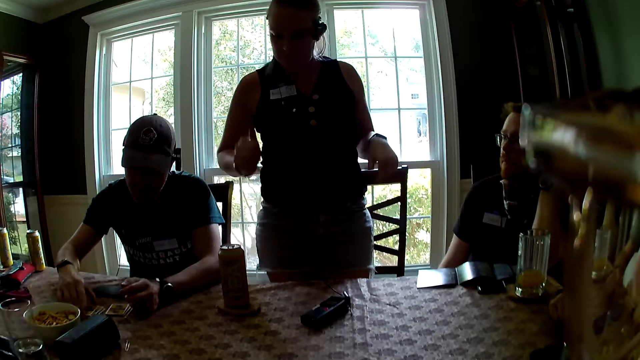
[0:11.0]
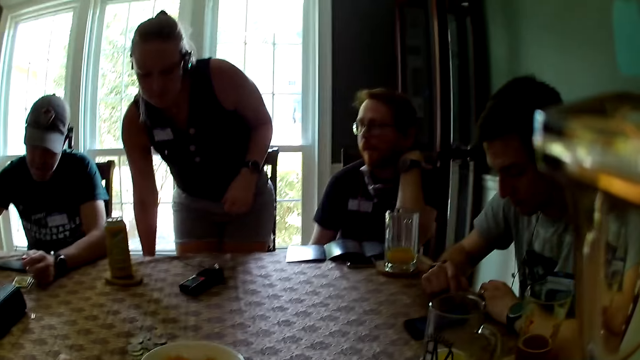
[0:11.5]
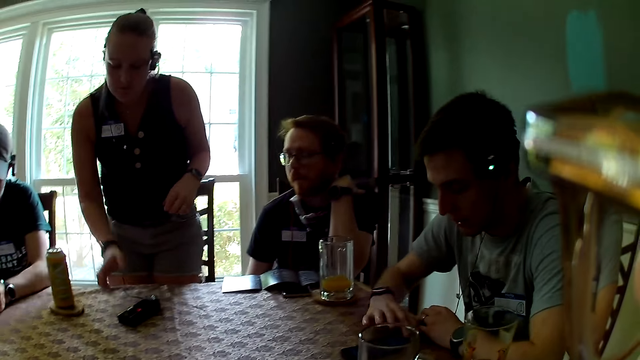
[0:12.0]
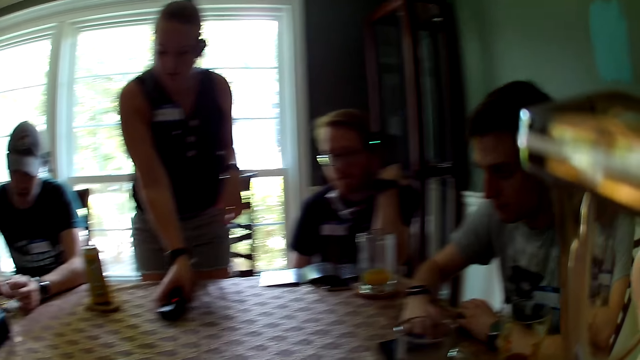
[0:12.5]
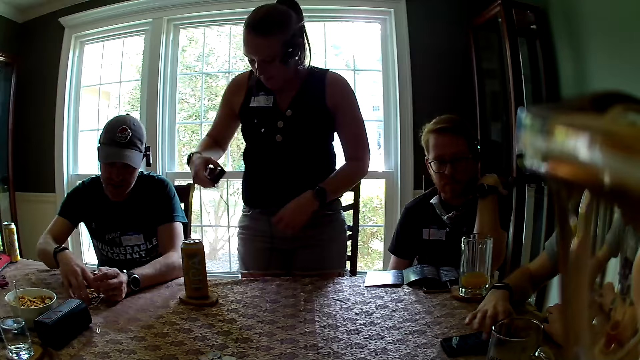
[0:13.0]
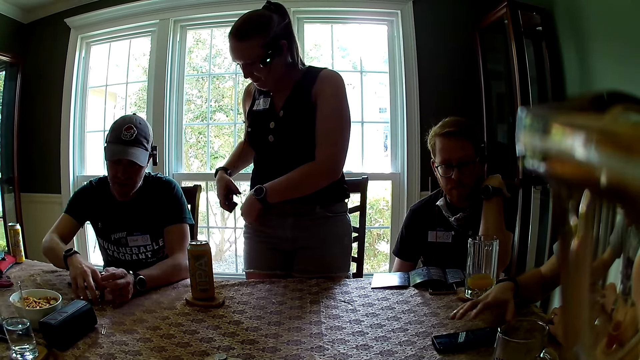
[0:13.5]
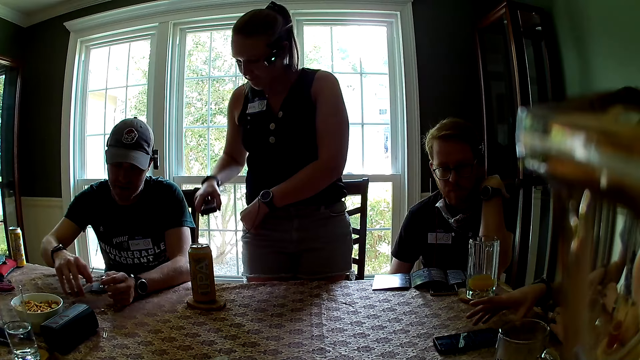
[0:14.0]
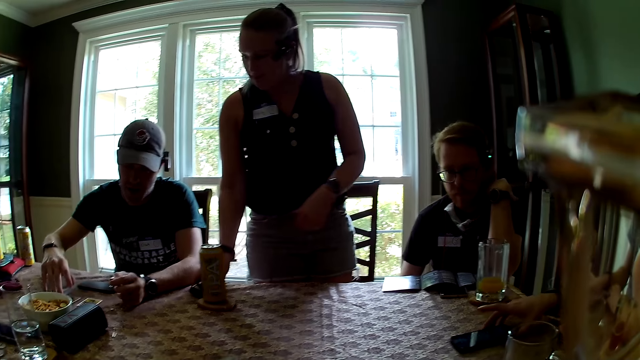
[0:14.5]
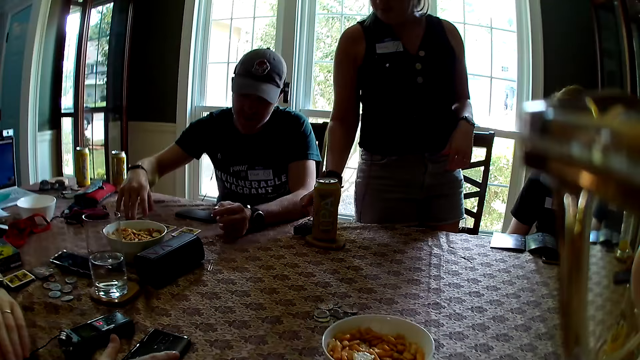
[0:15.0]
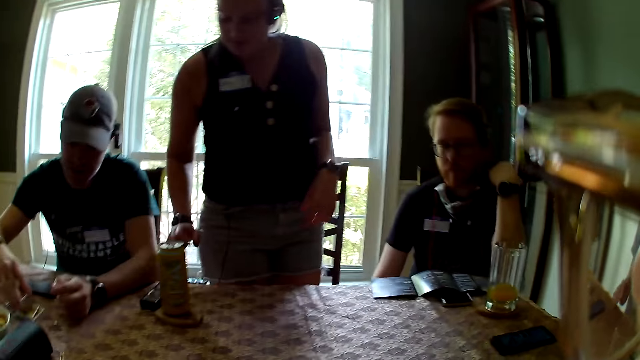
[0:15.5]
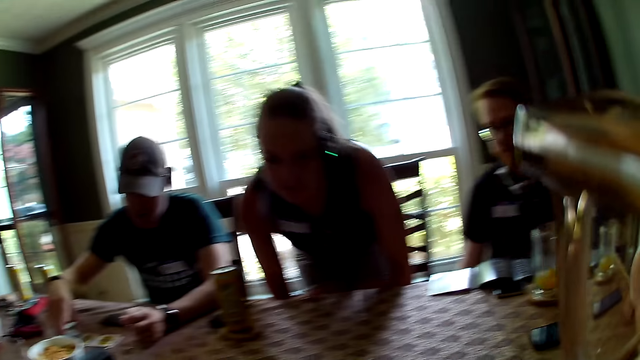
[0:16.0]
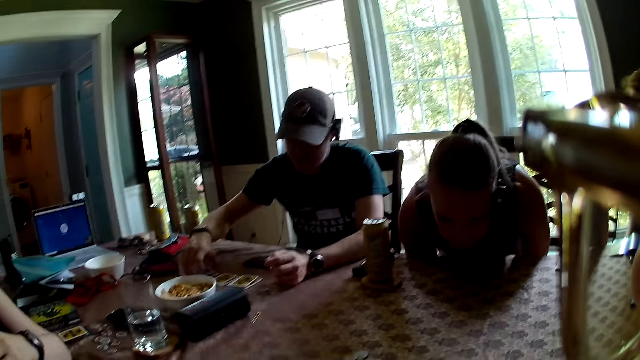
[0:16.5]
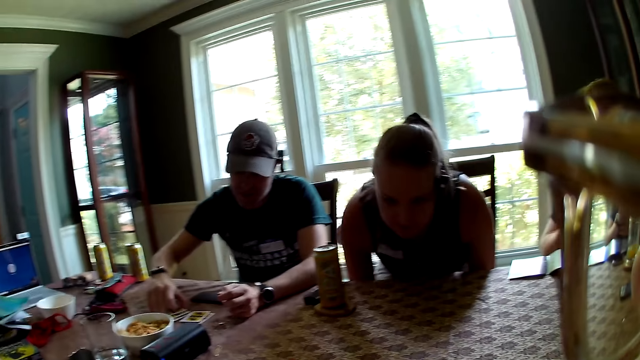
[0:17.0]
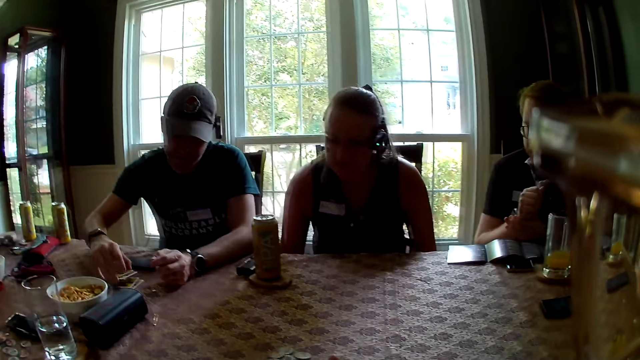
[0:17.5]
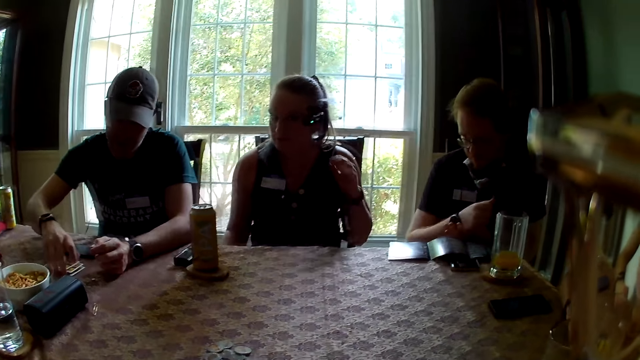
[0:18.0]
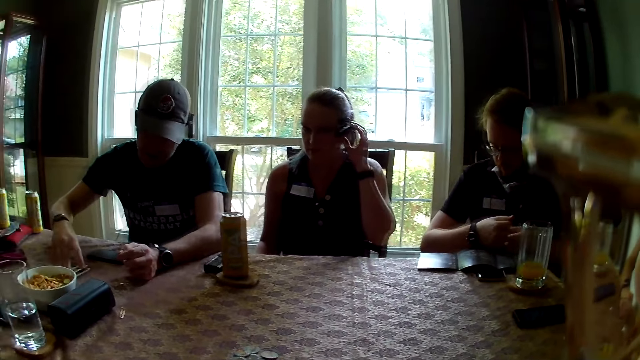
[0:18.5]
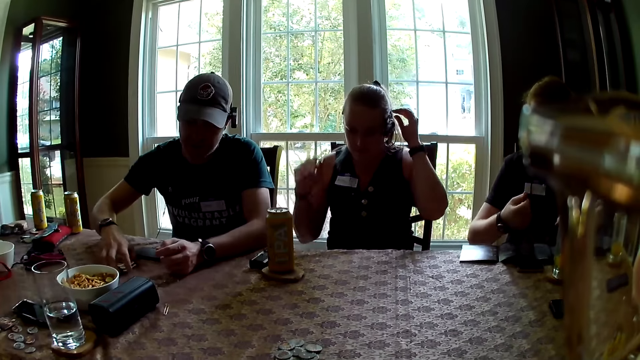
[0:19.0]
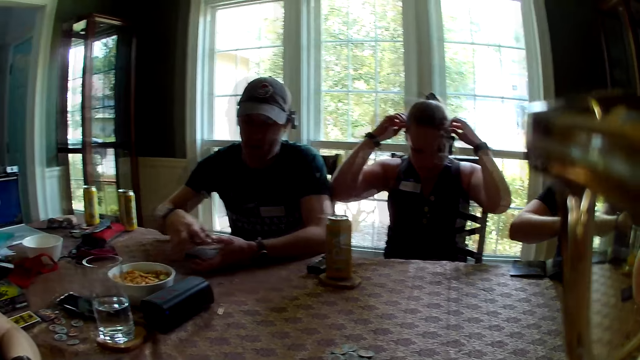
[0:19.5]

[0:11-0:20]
The woman picks up a voice recorder from the table with her right hand. A man shuffles cards on the table with his right hand. The woman drops the voice recorder on the table with her right hand. The woman sits on a chair.

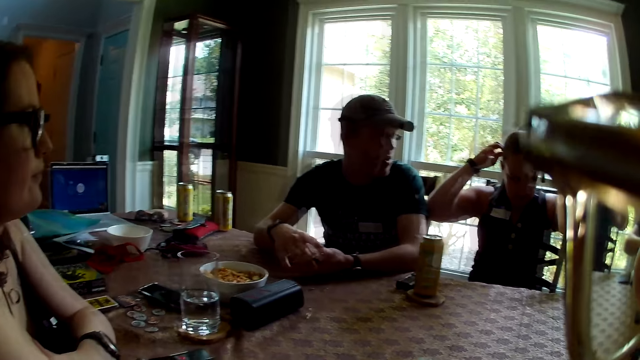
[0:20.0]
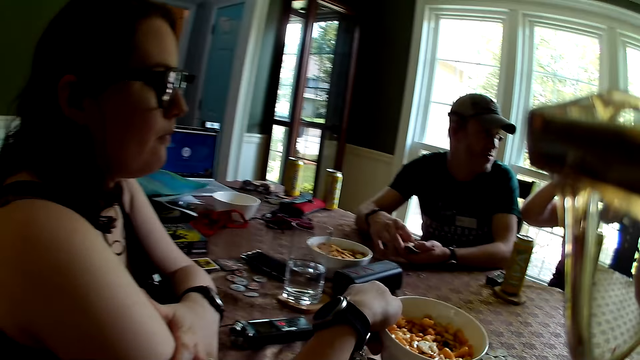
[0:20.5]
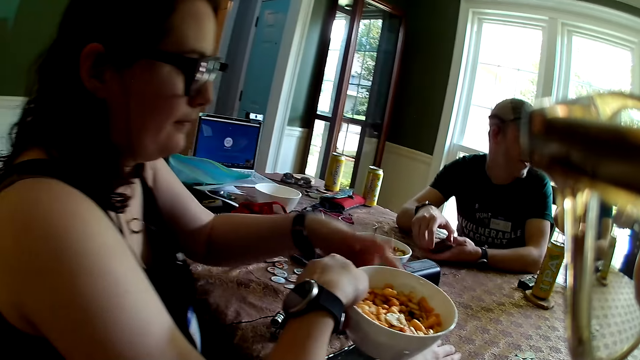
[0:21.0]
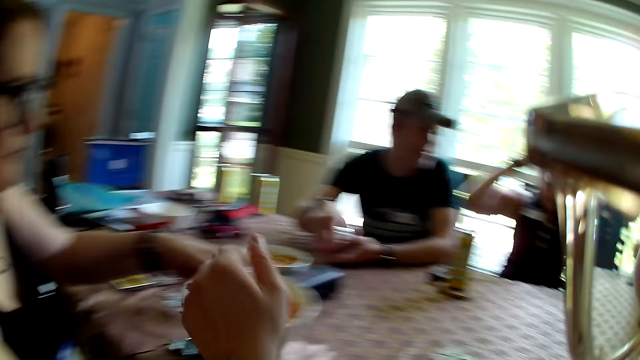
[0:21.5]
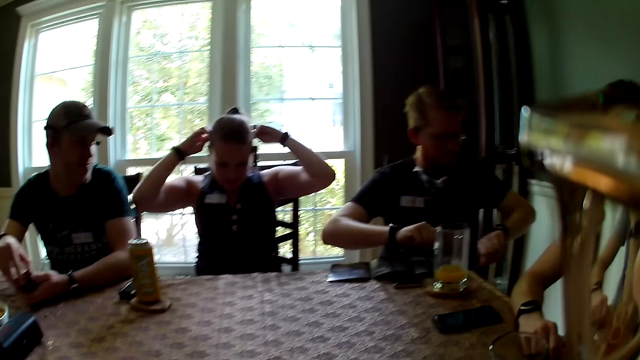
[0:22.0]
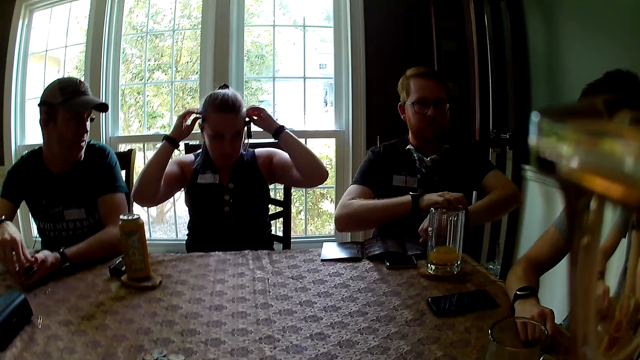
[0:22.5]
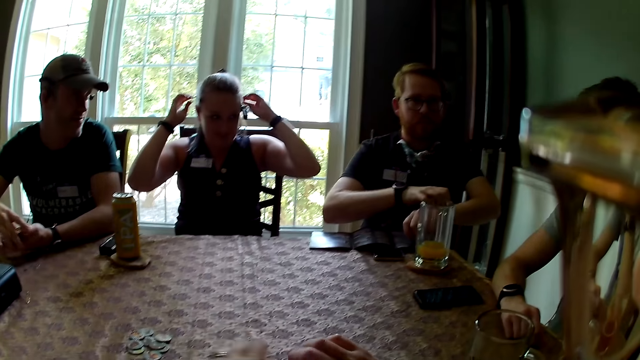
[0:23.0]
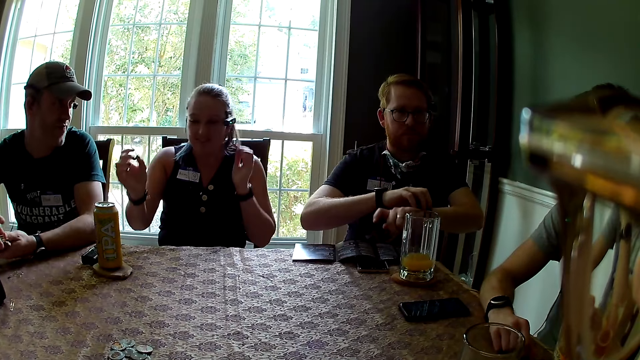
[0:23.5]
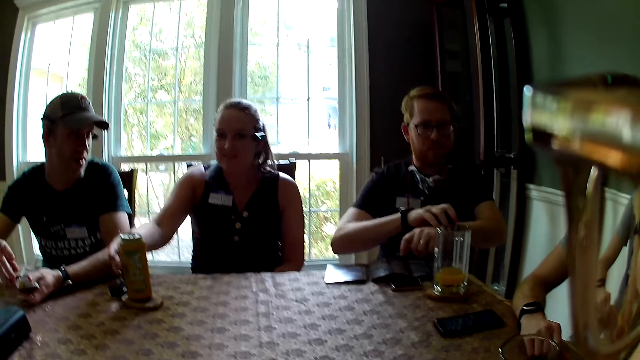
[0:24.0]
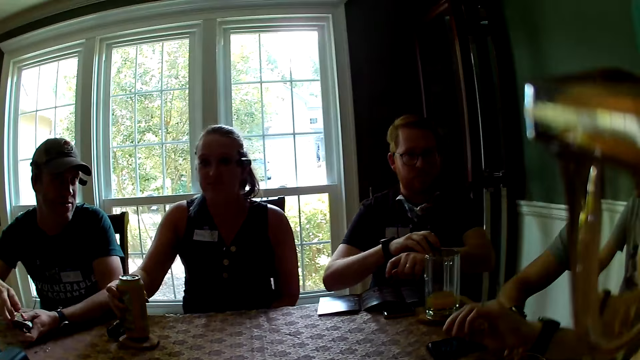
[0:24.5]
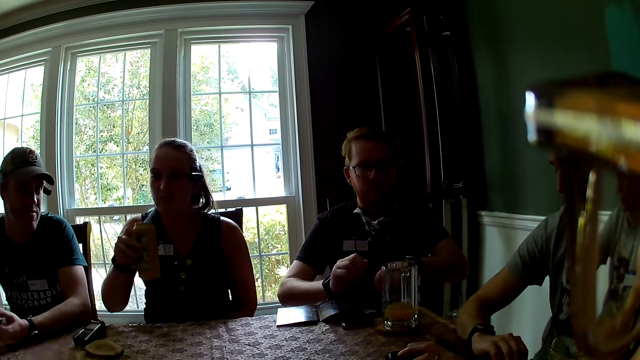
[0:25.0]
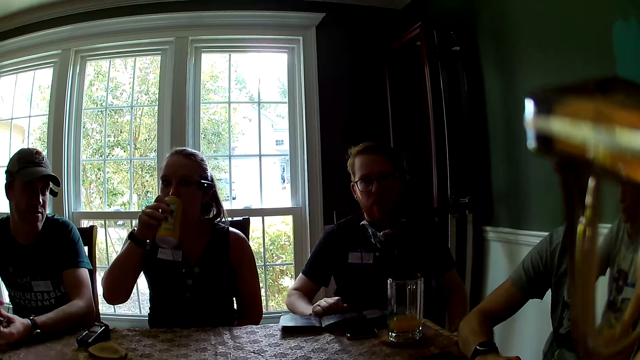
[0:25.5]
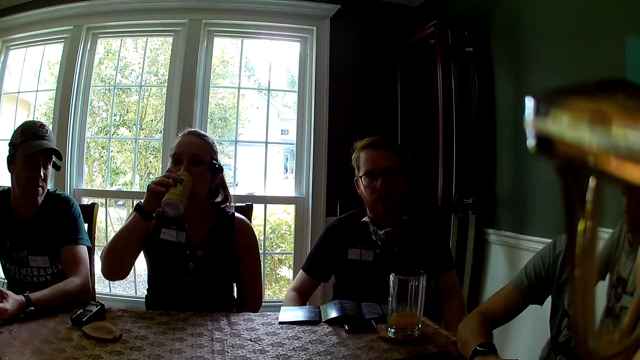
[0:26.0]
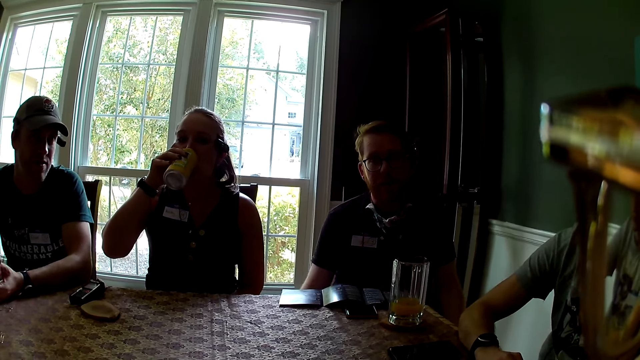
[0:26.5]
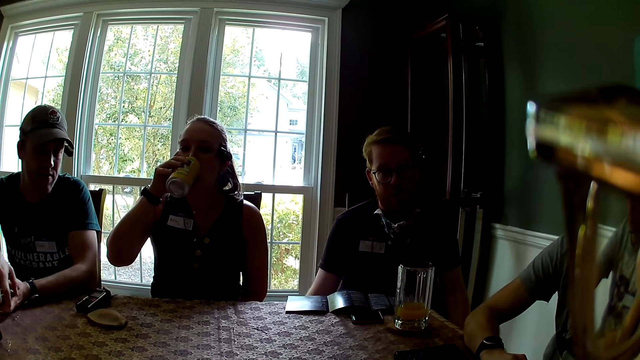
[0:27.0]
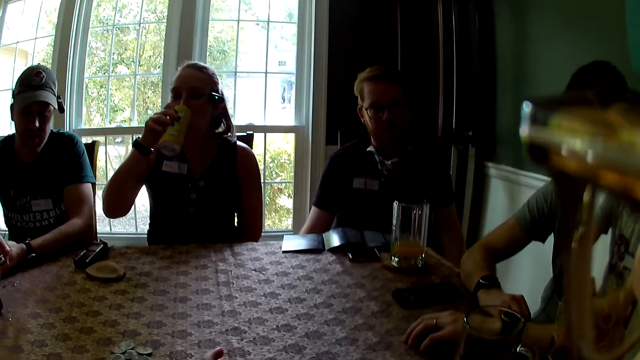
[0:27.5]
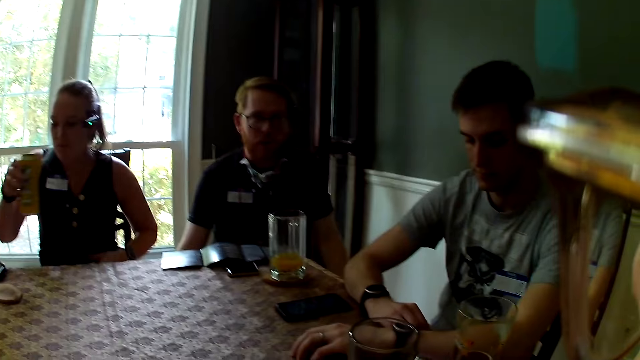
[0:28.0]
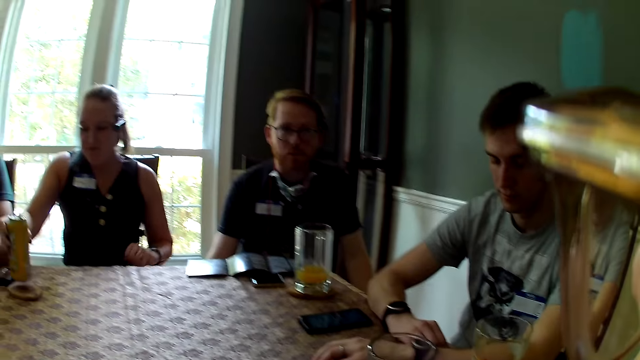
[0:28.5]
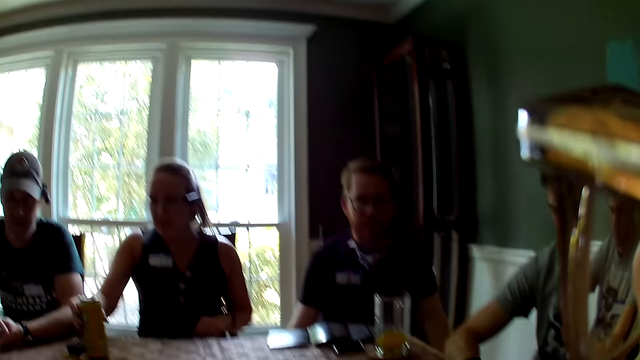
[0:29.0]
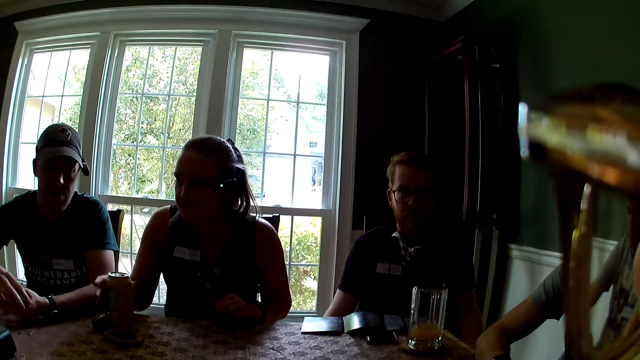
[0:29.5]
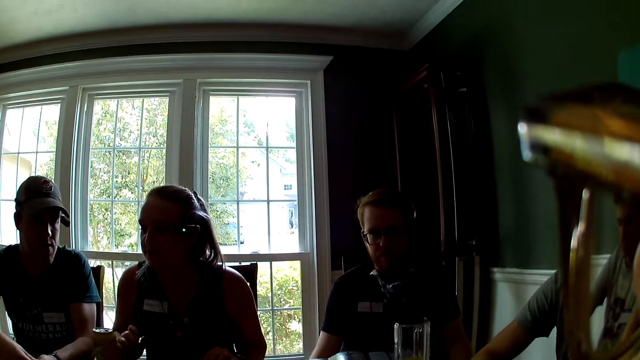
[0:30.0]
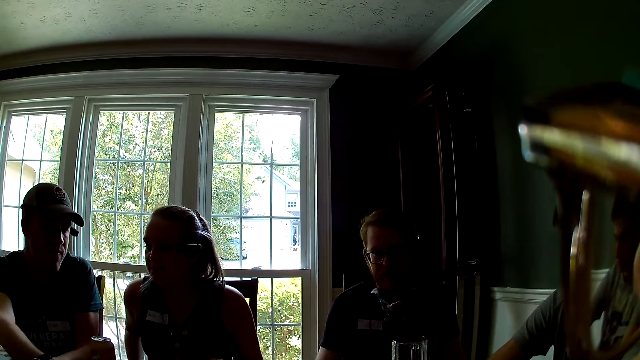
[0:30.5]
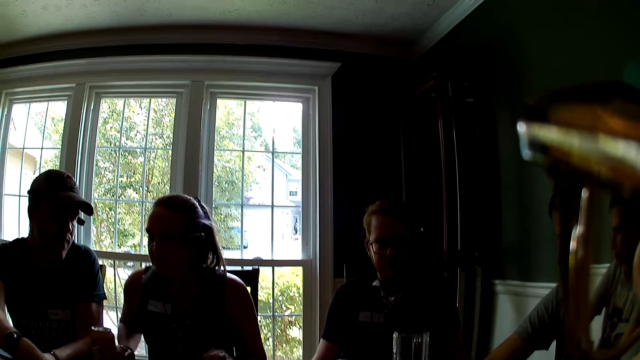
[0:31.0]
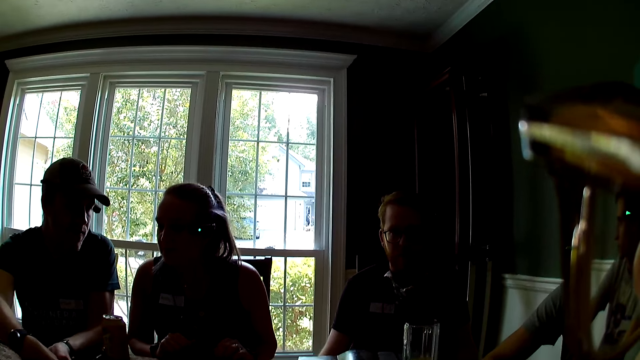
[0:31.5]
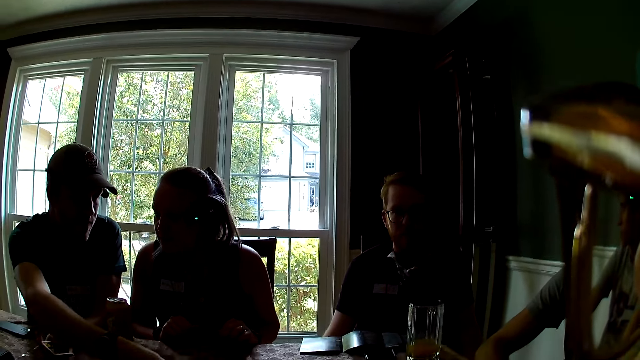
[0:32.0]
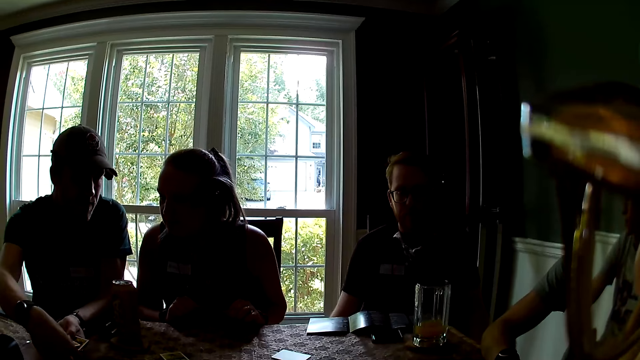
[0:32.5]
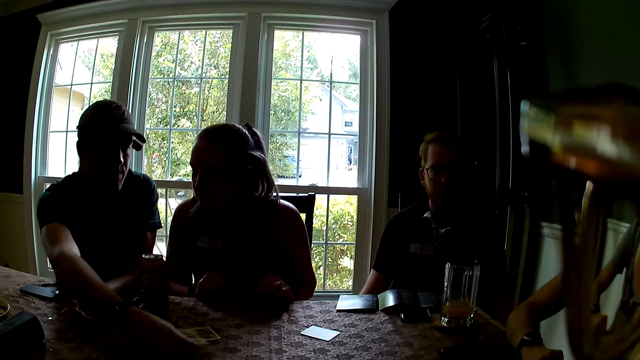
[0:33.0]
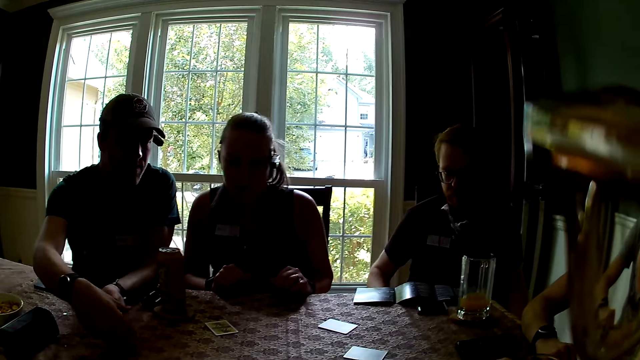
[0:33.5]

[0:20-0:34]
The camera wearer hands over a bowl of snacks to the woman. They look around. They interact with the man. Another woman lifts up a can drink from the table with her right hand. The other woman drinks from the can. The other woman drops the can drink on the table with her right hand. Another man distributes the cards on the table with his hands.
